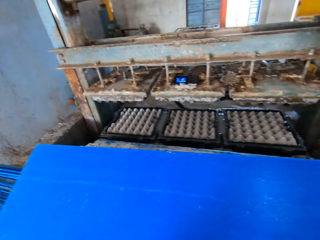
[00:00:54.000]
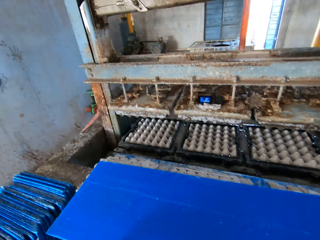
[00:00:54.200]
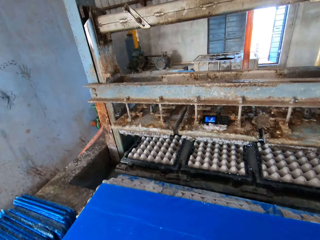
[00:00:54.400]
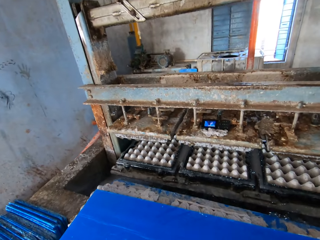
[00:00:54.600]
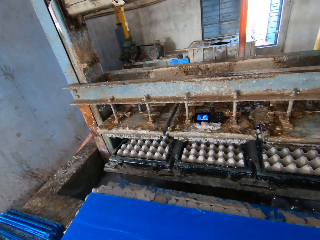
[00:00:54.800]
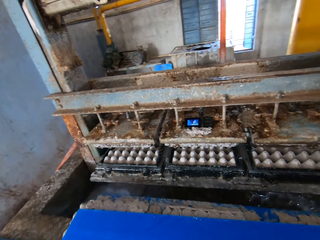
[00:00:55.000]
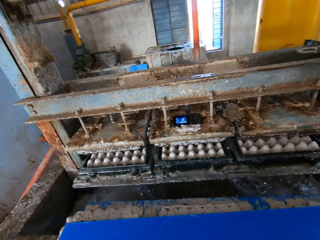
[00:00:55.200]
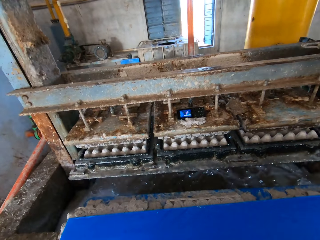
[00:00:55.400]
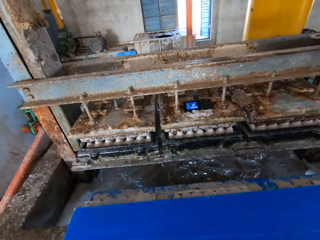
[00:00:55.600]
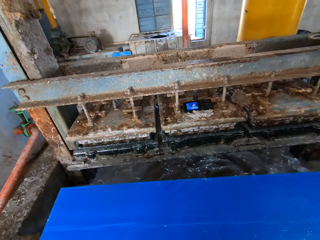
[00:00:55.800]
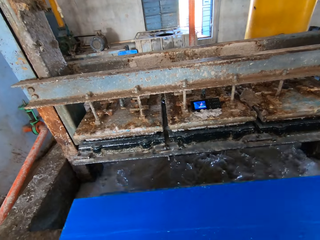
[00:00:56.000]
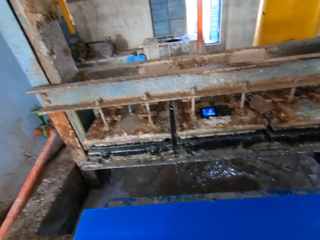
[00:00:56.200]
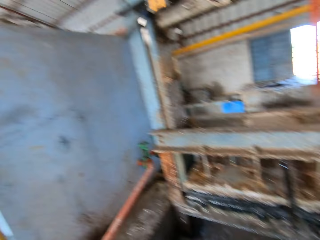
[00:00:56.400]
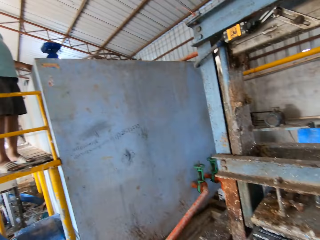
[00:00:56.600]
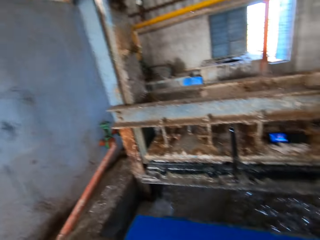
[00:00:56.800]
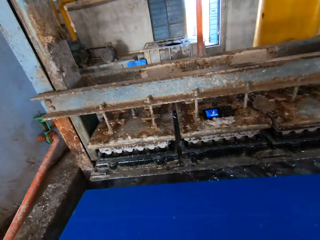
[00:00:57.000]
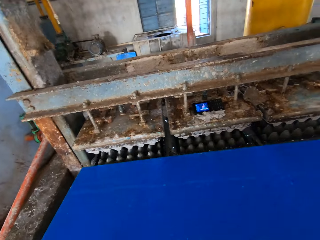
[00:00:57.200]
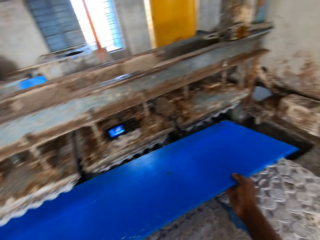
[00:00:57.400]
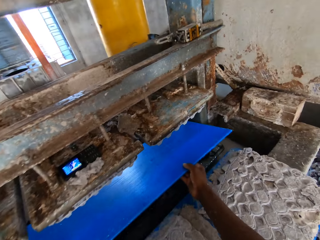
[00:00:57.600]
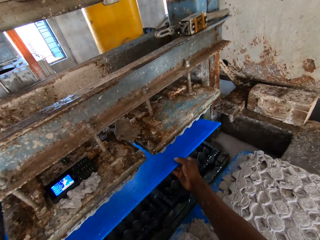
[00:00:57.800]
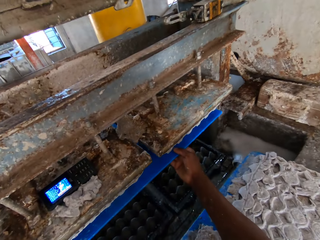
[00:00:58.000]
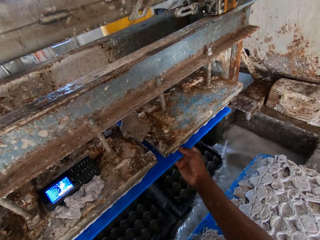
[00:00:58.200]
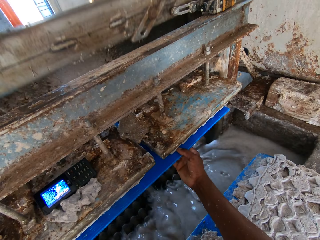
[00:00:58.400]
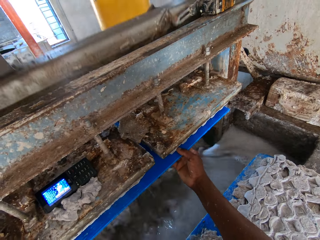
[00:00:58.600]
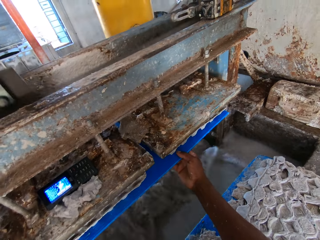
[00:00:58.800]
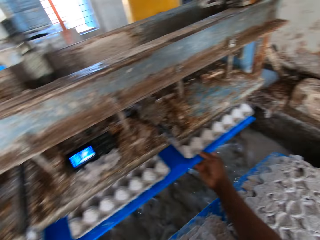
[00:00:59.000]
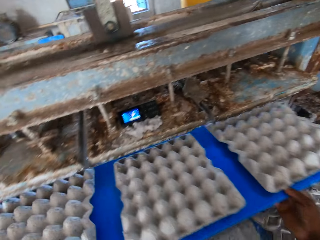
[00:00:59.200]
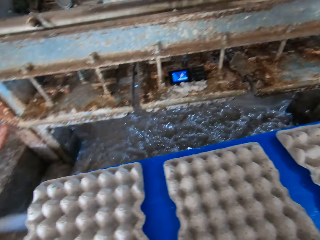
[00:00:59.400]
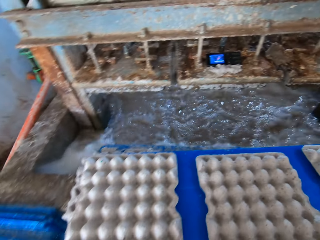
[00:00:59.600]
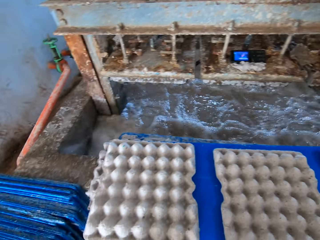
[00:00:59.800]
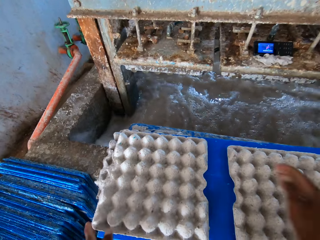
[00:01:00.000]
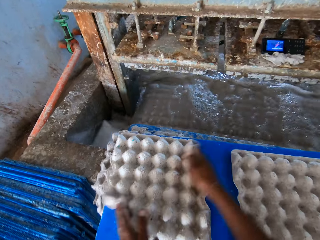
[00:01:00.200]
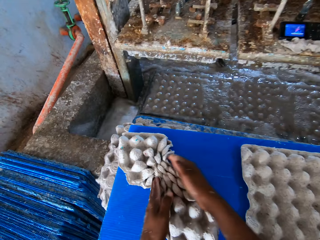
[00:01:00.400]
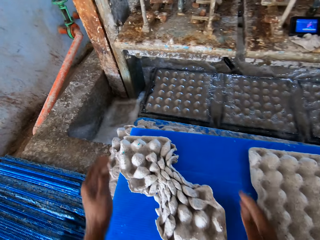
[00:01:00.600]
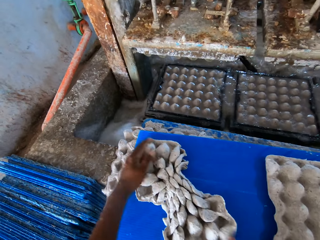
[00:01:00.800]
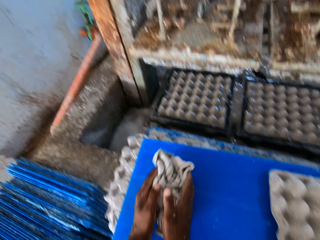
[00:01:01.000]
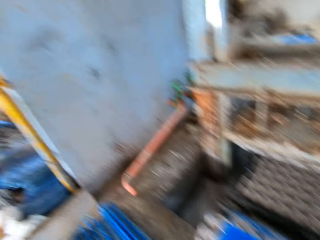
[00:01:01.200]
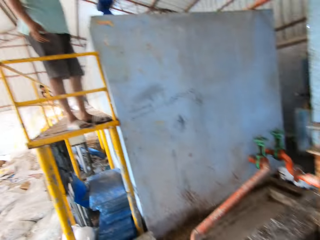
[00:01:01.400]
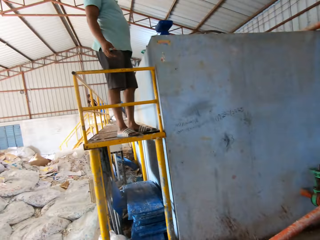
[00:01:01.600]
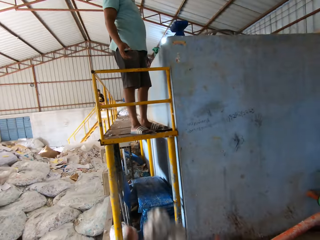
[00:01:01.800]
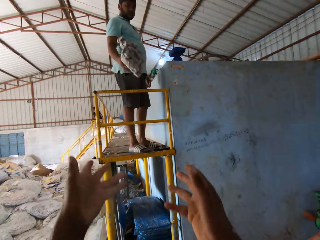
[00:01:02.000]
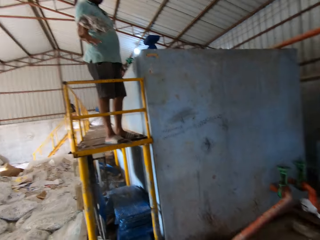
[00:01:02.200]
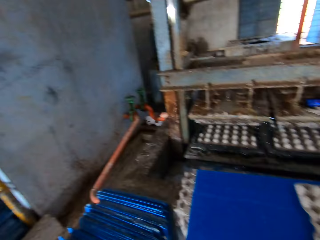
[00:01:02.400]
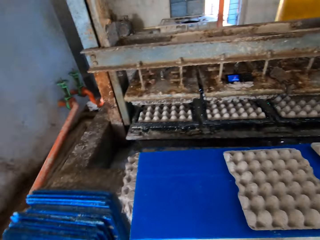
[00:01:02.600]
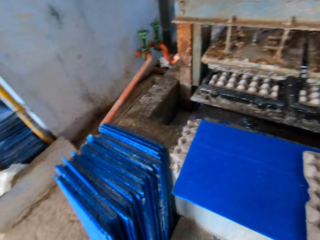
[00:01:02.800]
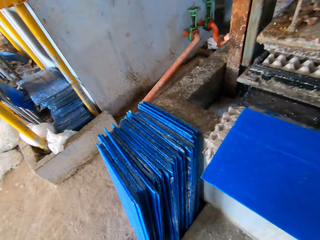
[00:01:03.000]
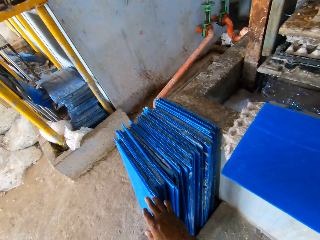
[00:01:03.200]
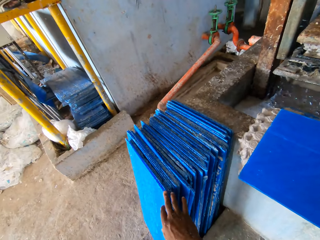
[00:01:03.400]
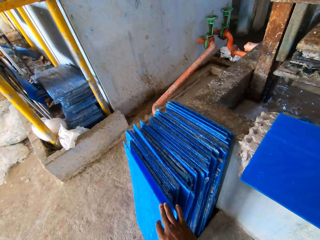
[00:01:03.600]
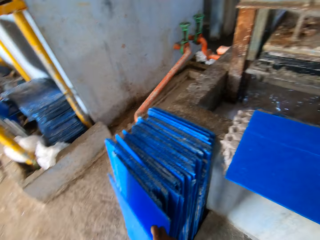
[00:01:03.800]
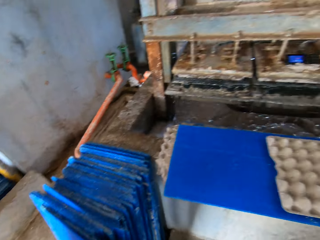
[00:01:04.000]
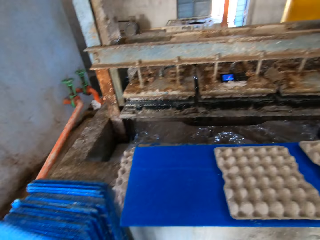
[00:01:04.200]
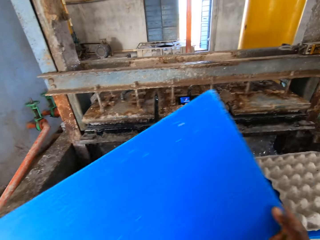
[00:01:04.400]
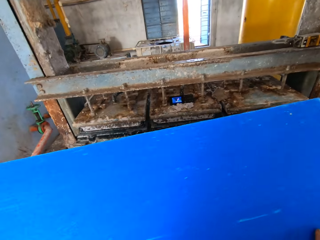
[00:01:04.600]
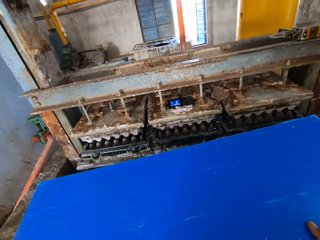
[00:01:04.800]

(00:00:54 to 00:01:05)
The camera wearer places the tray or board in his hands on egg cartons on the slab with his hands. He taps the board against the machine. He holds the blue board underneath the machine. He inserts the tray in the egg carton making machine with both hands. He removes a tray of egg cartons from the egg carton making machine with both hands. He places the tray of egg cartons on egg cartons on the slab with his hands. He folds an egg tray. He packs an egg carton from the tray on the slab with his hands. He throws the egg carton to a man with both hands. He picks a tray from the stack of trays on the ground with his right hand.

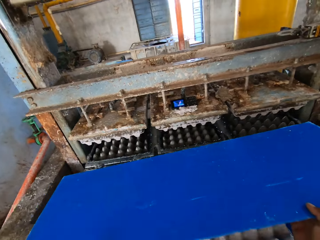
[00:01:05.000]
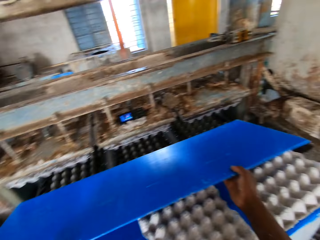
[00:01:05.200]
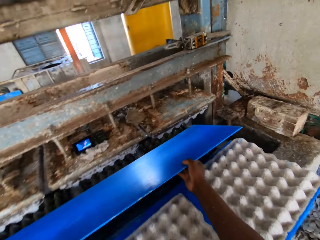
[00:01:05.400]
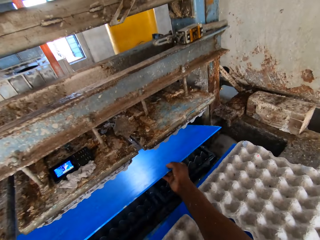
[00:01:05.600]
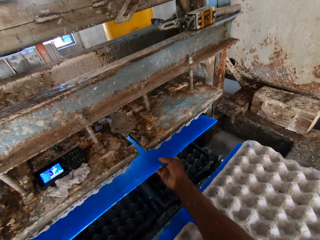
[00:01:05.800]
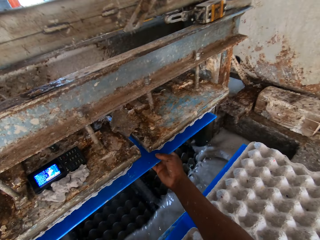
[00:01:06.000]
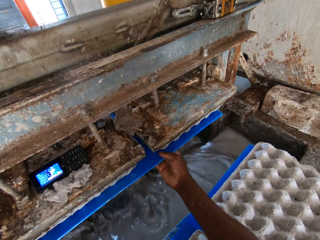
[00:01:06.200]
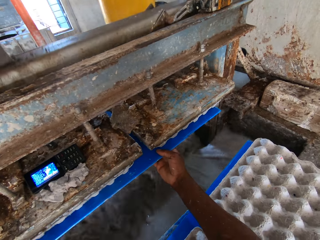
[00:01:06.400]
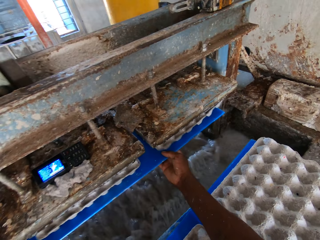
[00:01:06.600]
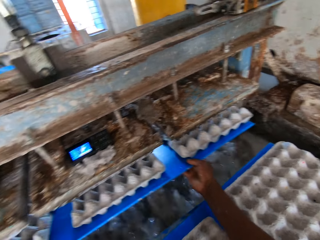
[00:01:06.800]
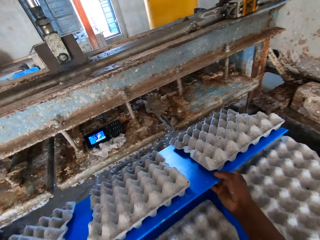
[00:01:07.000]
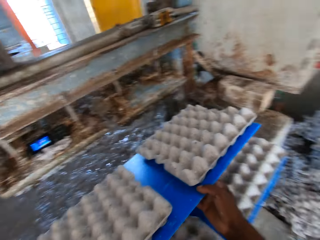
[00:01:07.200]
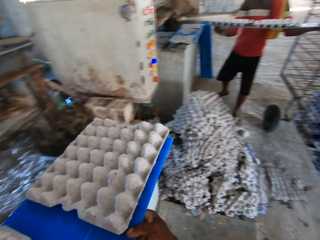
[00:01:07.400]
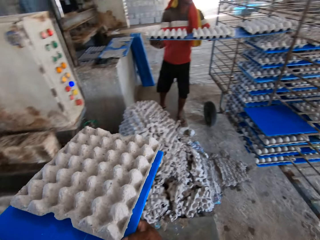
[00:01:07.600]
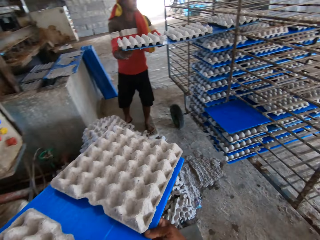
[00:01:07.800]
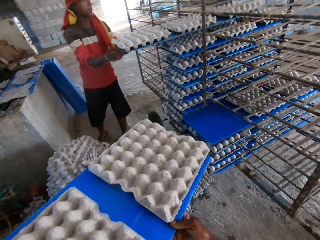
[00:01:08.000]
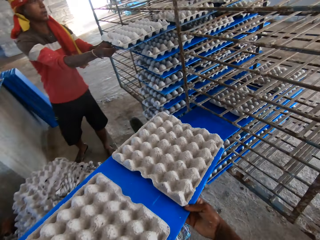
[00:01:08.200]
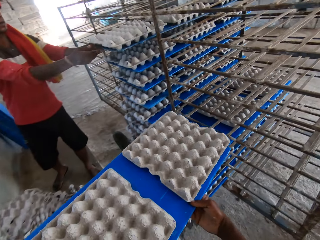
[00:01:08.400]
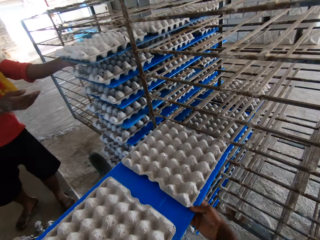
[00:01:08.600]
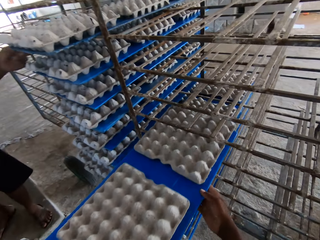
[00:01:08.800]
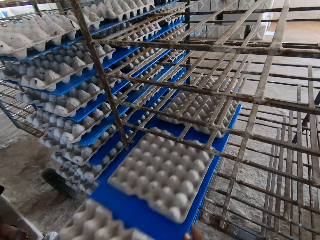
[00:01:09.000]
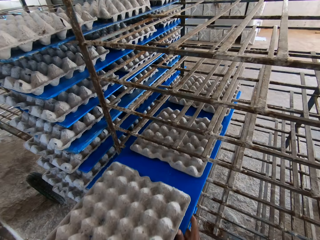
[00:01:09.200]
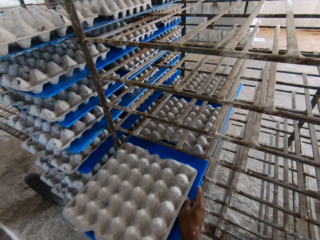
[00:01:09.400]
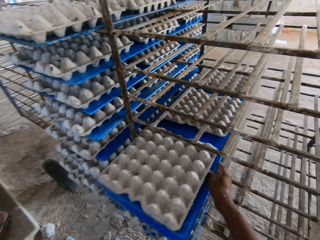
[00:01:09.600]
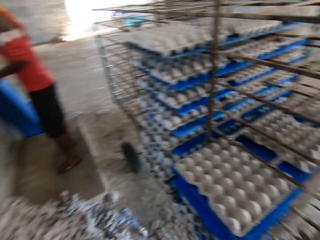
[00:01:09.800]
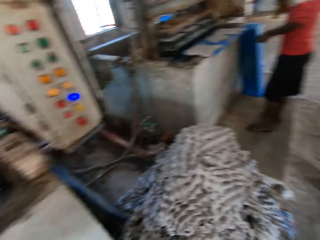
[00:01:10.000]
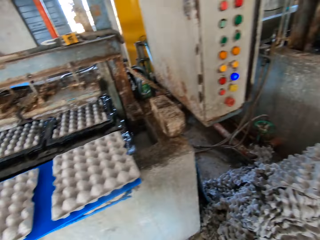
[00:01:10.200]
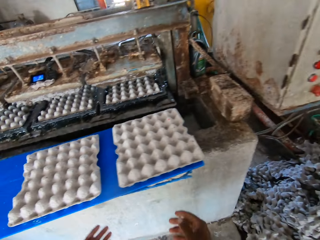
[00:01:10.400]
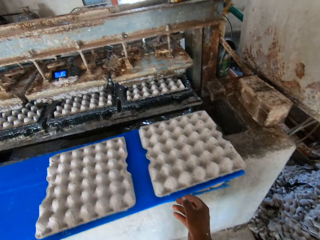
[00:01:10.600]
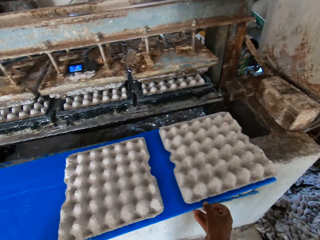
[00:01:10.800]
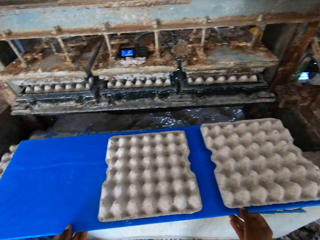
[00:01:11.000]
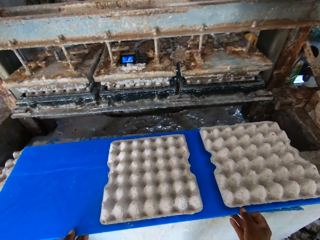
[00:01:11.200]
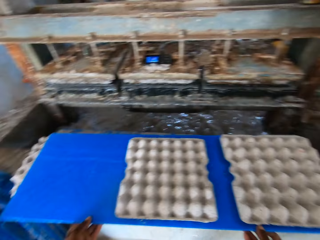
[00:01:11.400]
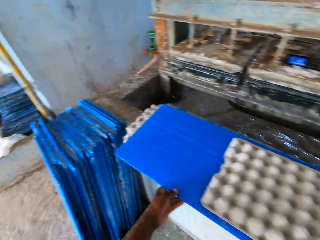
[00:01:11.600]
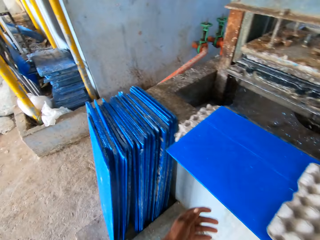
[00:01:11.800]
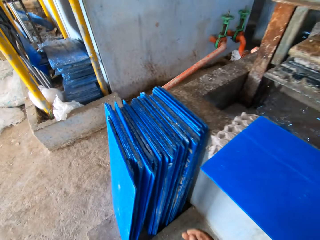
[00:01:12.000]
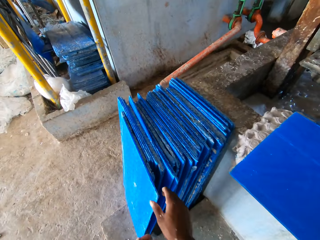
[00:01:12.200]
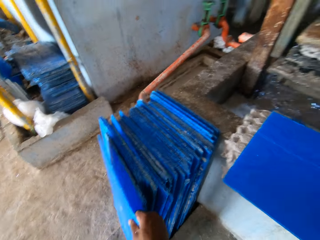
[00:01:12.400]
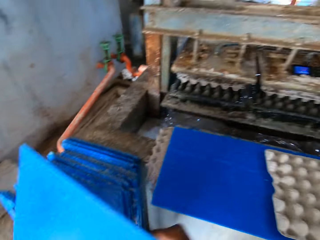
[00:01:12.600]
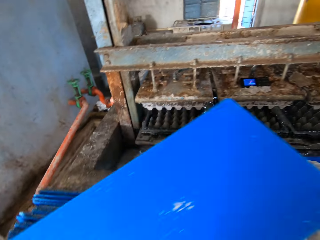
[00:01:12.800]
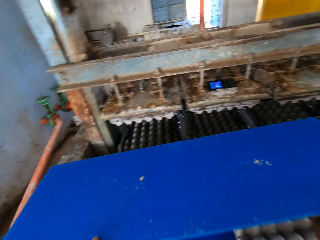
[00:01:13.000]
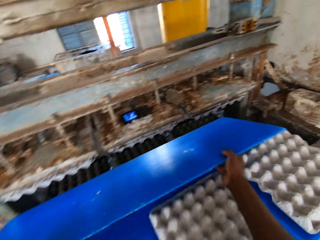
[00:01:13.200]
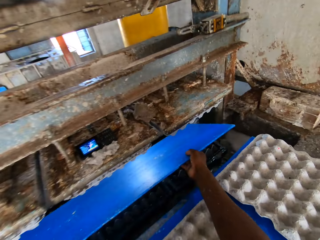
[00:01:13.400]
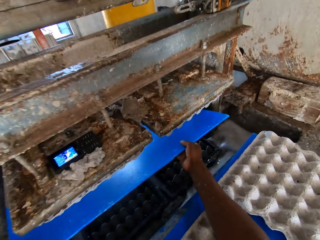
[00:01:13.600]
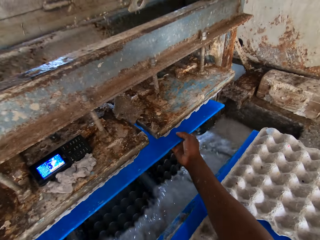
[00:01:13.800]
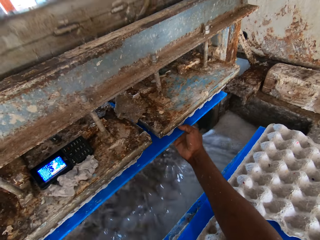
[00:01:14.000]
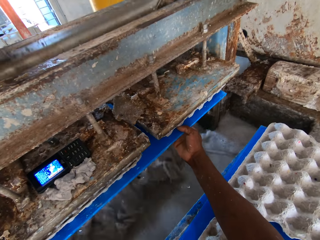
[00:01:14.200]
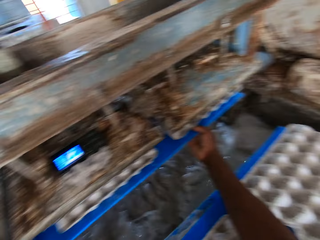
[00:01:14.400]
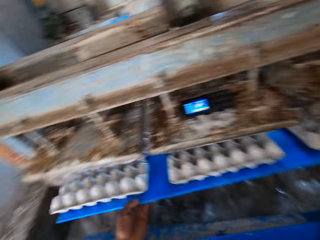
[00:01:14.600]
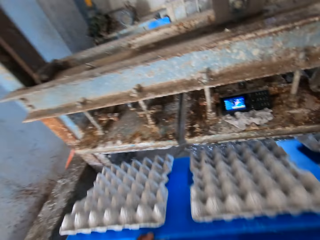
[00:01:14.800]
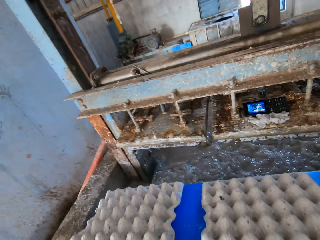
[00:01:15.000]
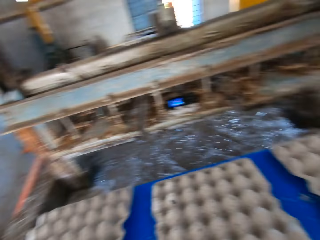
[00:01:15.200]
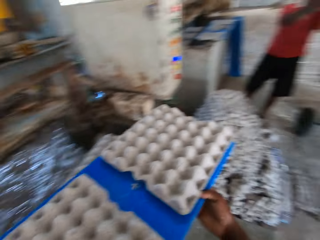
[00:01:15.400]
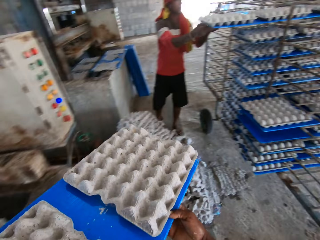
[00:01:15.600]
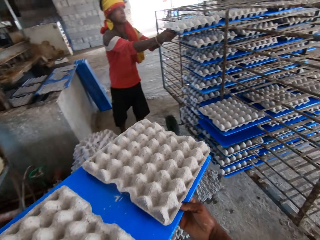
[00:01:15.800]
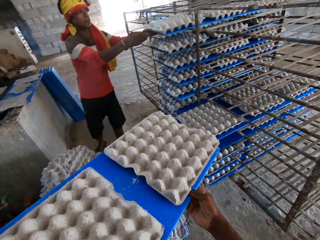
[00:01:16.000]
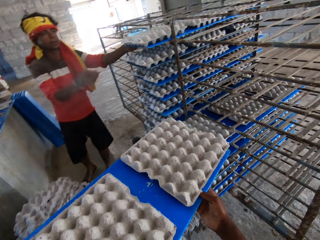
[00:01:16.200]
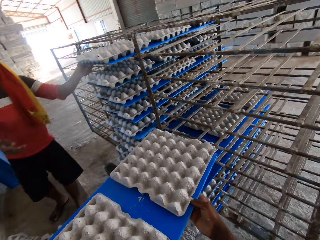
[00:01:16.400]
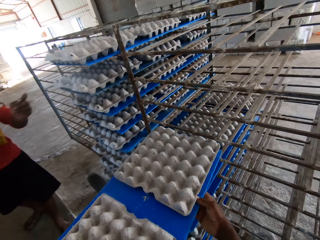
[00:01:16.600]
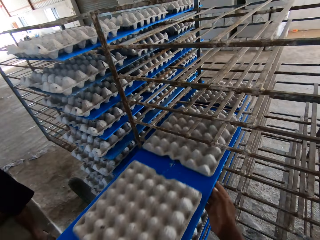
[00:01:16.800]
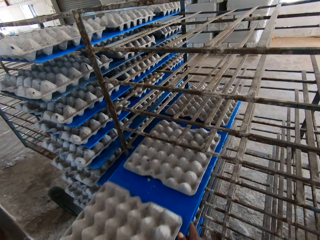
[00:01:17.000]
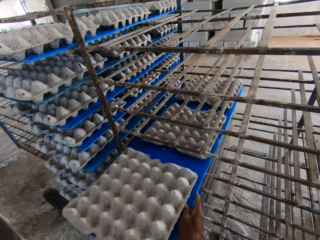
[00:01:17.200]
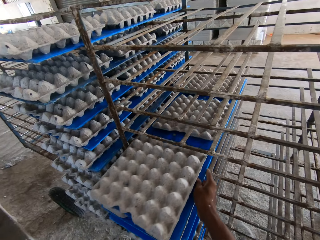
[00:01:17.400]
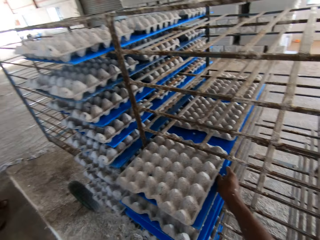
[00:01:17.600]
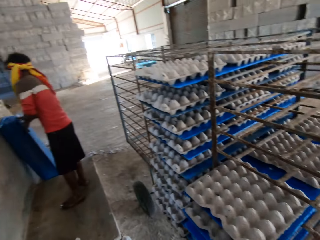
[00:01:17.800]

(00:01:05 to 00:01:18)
The camera wearer holds the blue board underneath the machine. He inserts the tray in the egg carton making machine with both hands. He removes a tray of egg cartons from the egg carton making machine with both hands. He carries the board with egg trays. A man places a tray of egg cartons in the rack with both hands. The camera wearer places the tray of egg cartons in the rack with both hands. He touches the tray of egg cartons on the egg cartons on the slab with his hands. He picks a tray from the stack of trays on the ground with his right hand. He holds the blue board underneath the machine. He inserts the tray in the egg carton making machine with both hands. He removes a tray of egg cartons from the egg carton making machine with both hands. He carries the board with egg trays. The man places a tray of egg cartons in the rack with both hands. The camera wearer places the tray of egg cartons in the rack with both hands.
